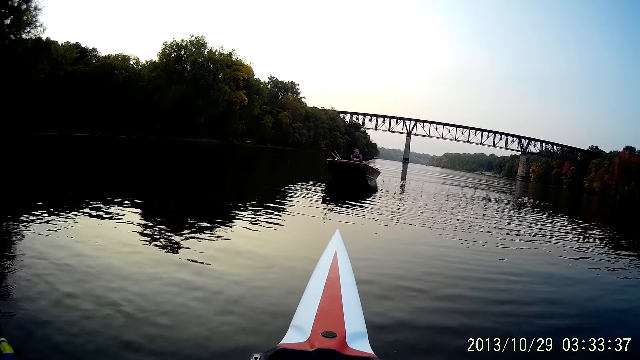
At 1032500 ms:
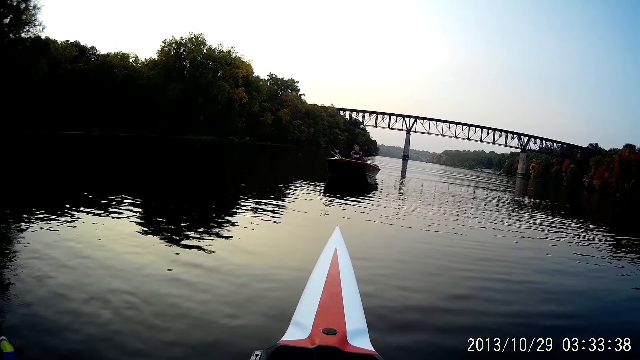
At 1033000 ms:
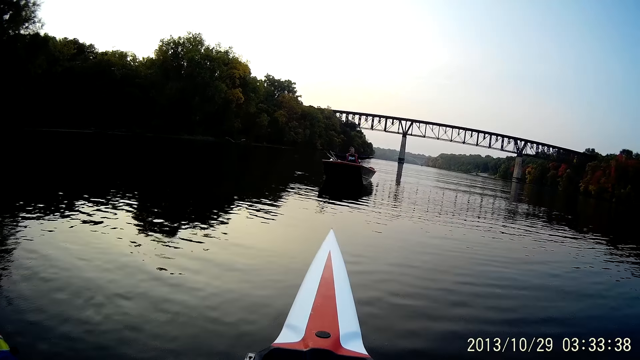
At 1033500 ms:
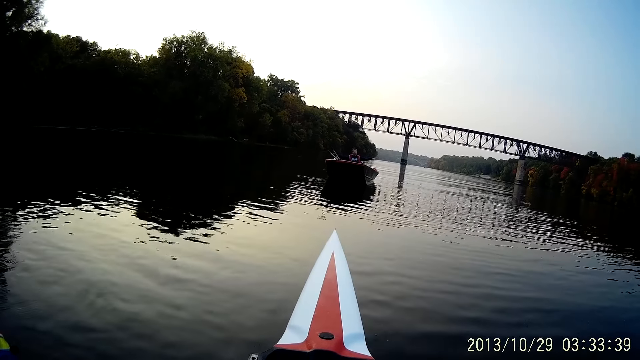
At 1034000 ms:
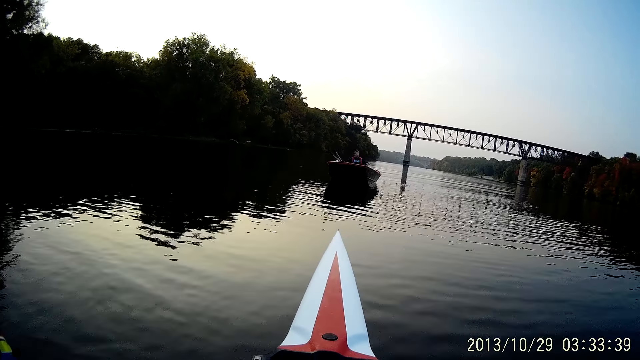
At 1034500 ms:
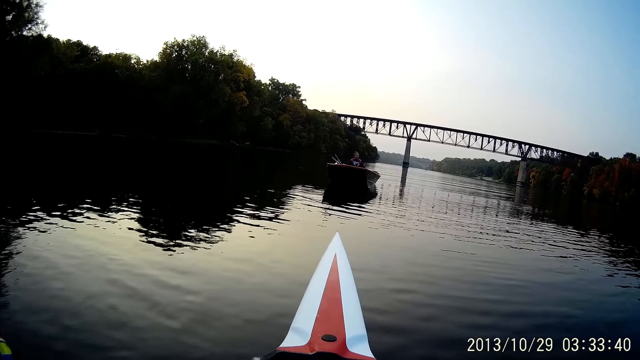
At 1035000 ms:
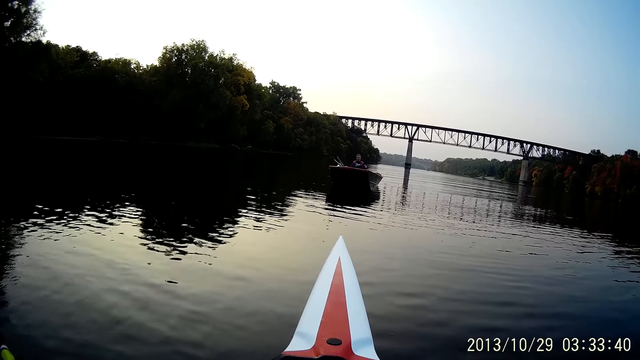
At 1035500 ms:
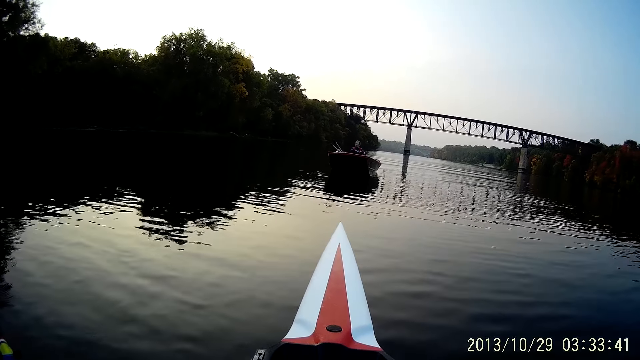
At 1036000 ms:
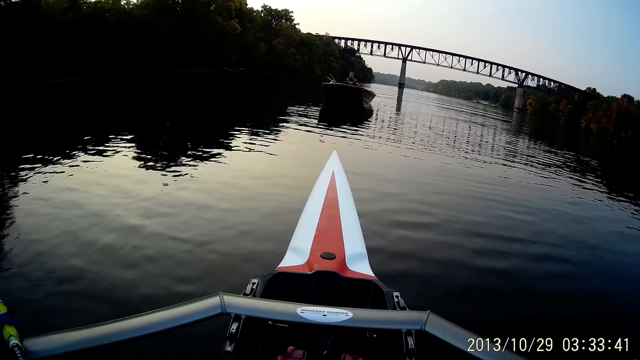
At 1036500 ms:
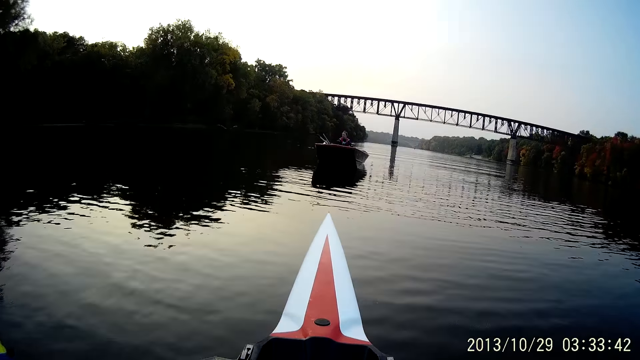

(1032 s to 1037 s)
The camera wearer looks at a woman.

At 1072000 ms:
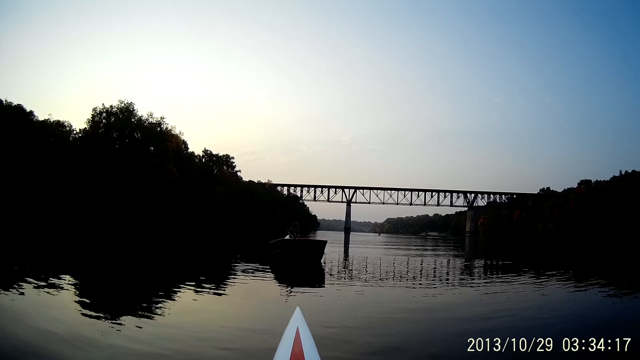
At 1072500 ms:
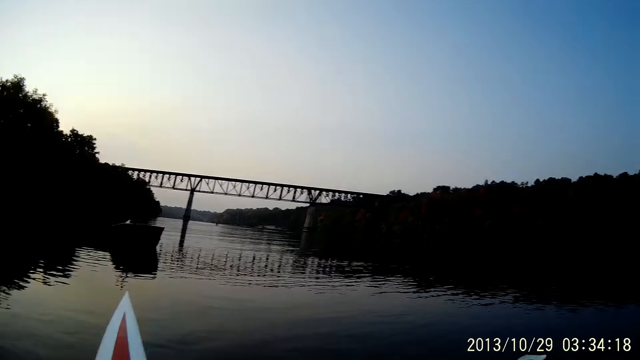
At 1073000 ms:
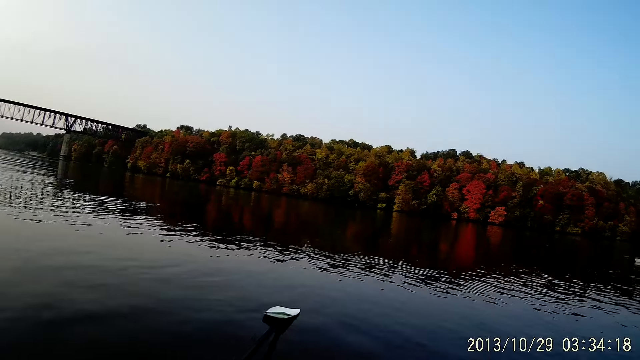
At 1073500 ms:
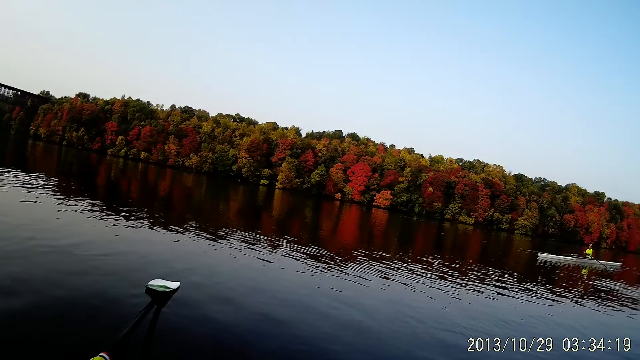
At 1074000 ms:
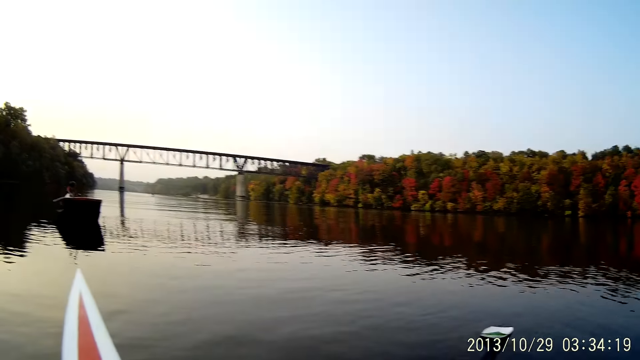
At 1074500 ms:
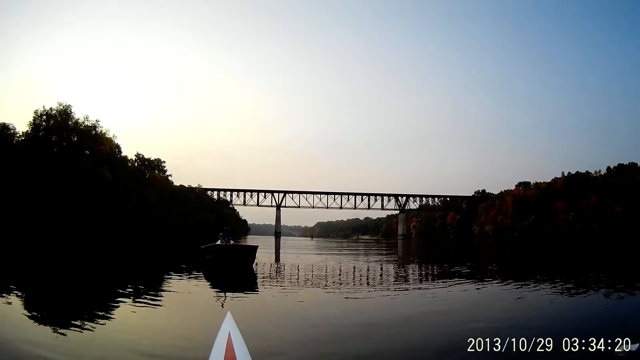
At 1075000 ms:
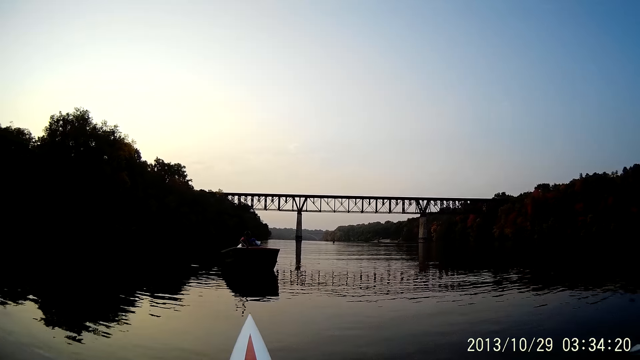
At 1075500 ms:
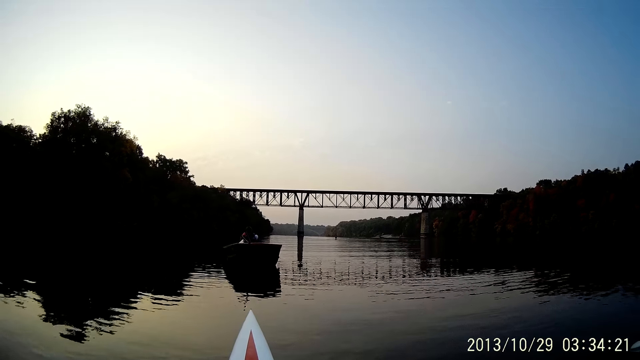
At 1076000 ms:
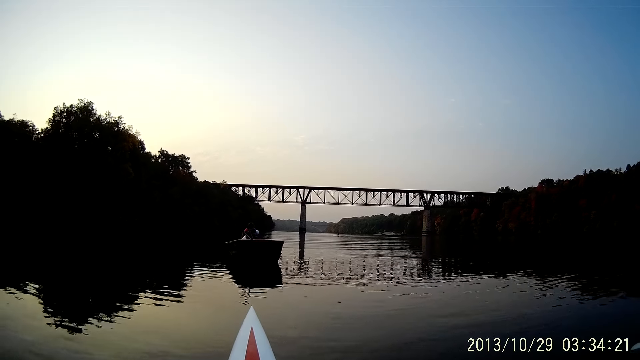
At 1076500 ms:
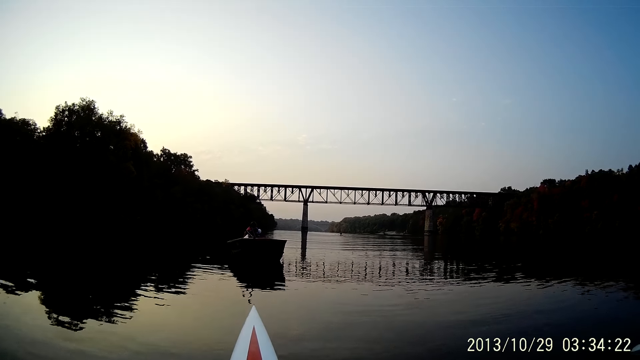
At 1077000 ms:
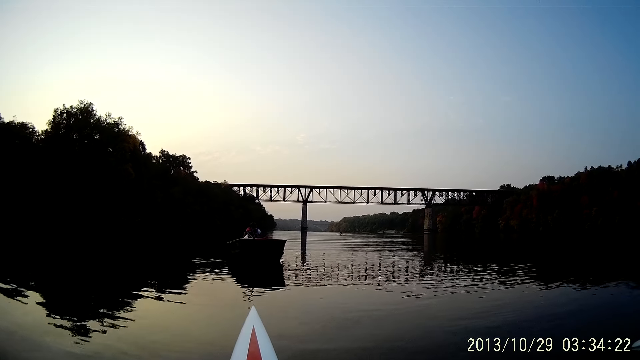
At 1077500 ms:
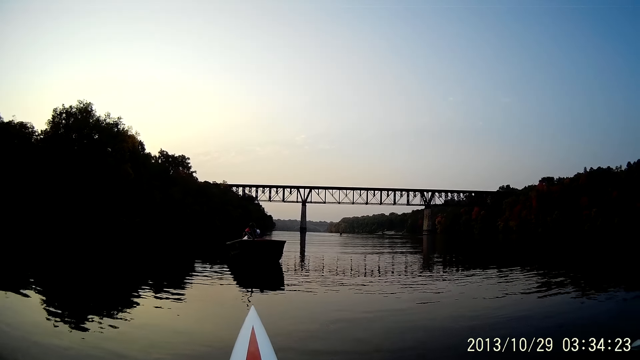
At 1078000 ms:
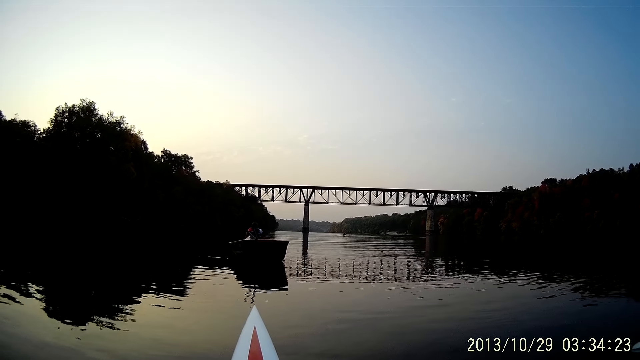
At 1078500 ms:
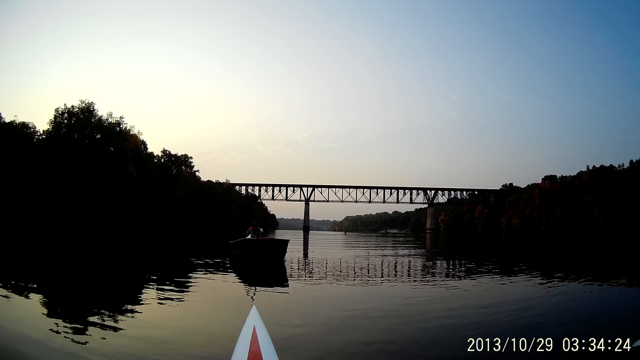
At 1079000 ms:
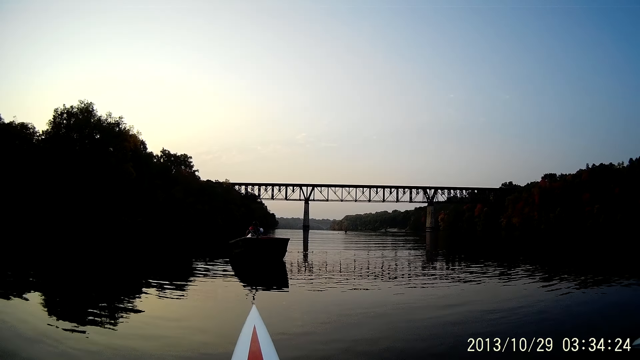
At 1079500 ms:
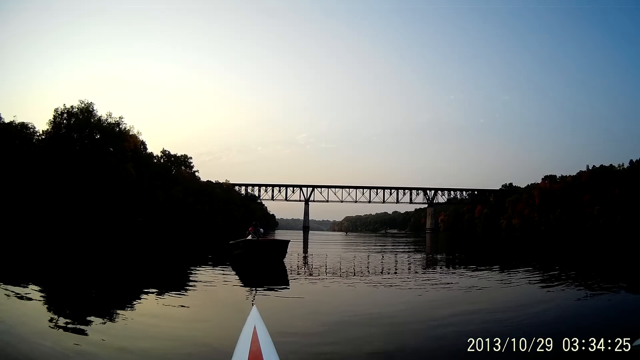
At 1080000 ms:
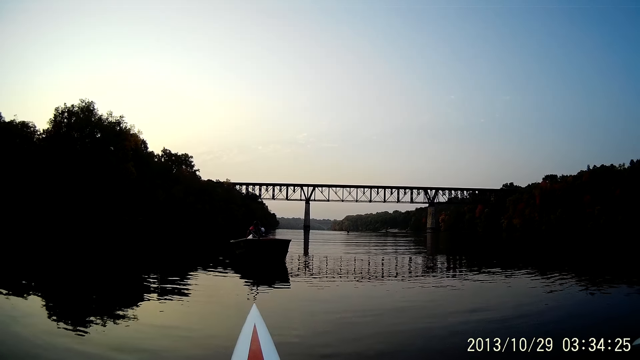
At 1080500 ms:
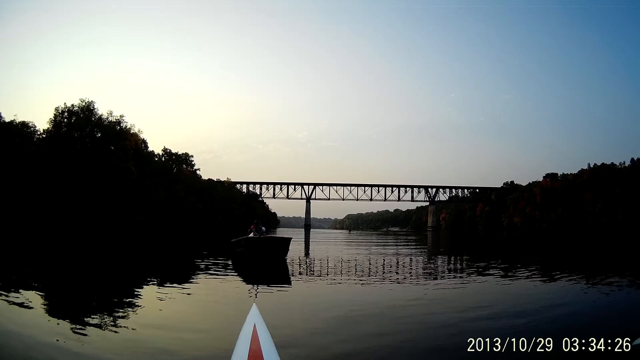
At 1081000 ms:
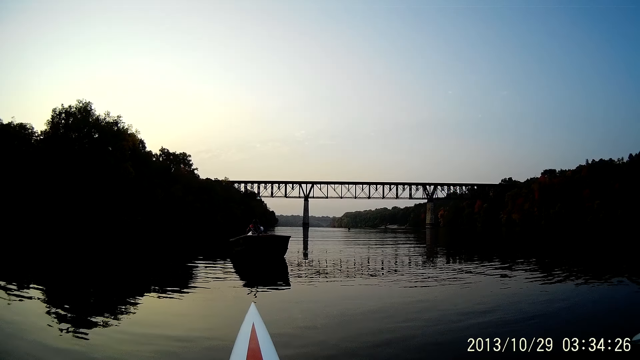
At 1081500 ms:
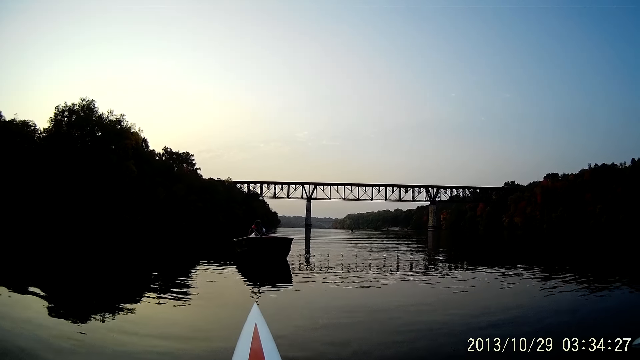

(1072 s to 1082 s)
The camera wearer moves the boat oars with his hands. He looks around the lake. He looks at a woman.

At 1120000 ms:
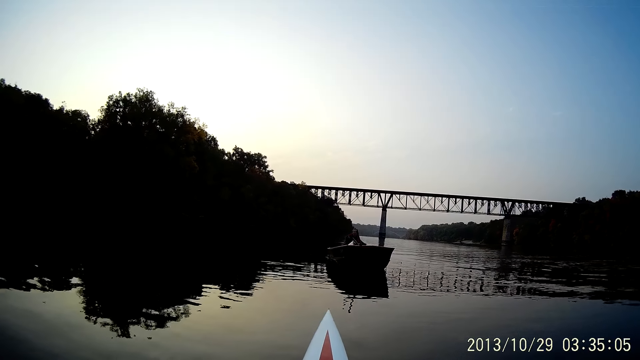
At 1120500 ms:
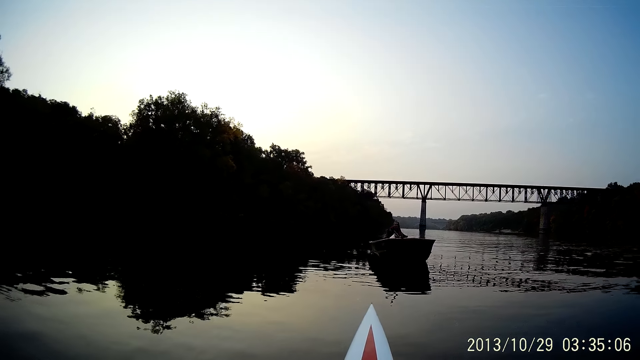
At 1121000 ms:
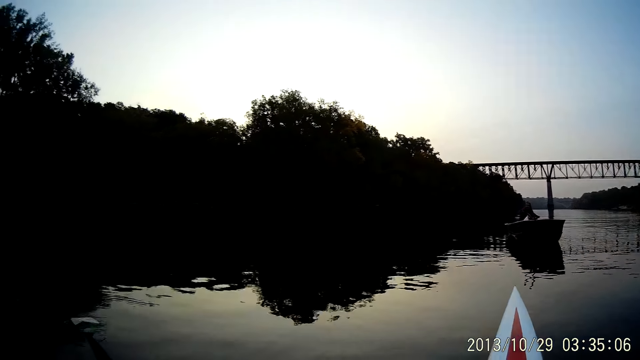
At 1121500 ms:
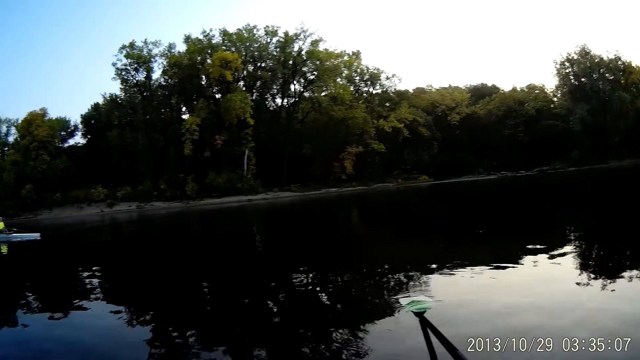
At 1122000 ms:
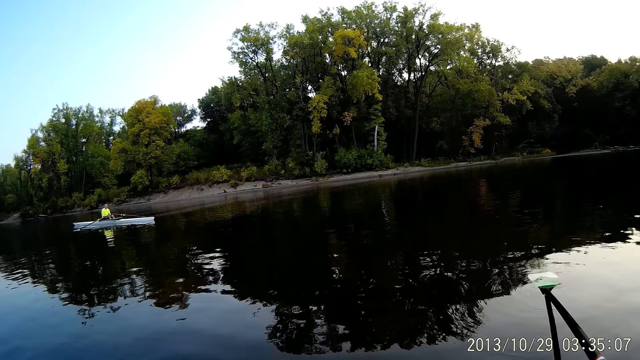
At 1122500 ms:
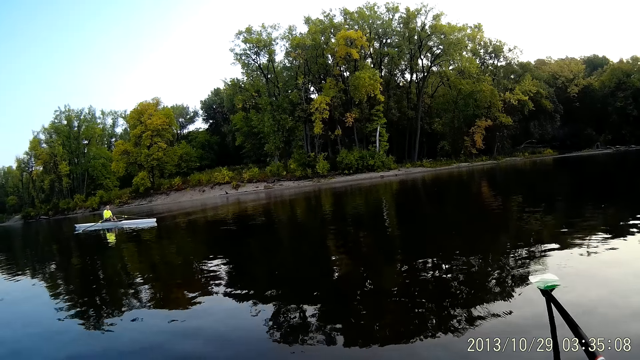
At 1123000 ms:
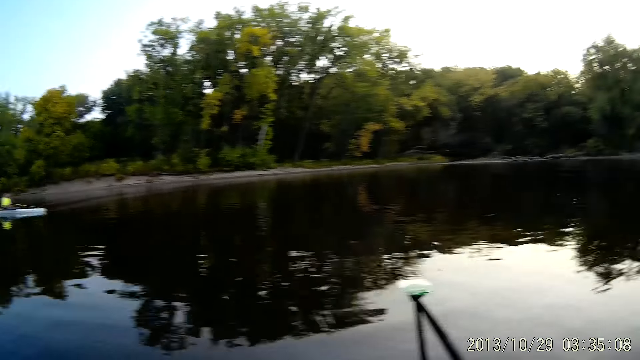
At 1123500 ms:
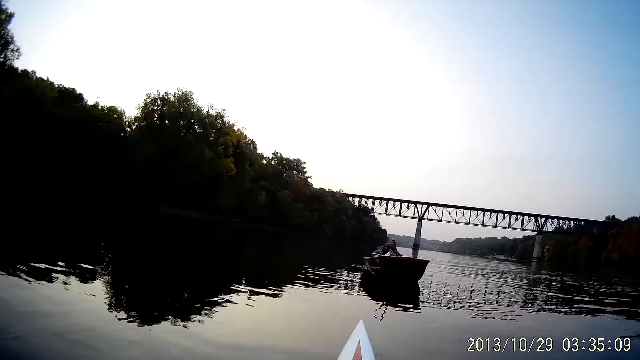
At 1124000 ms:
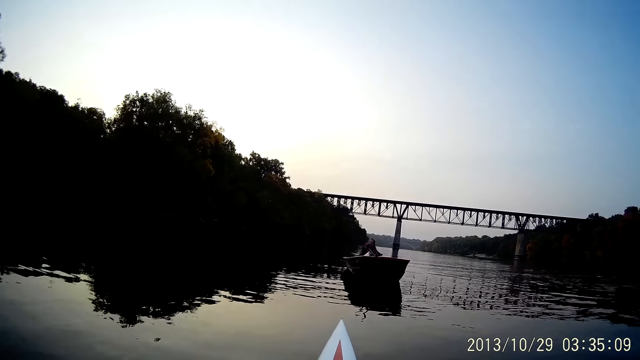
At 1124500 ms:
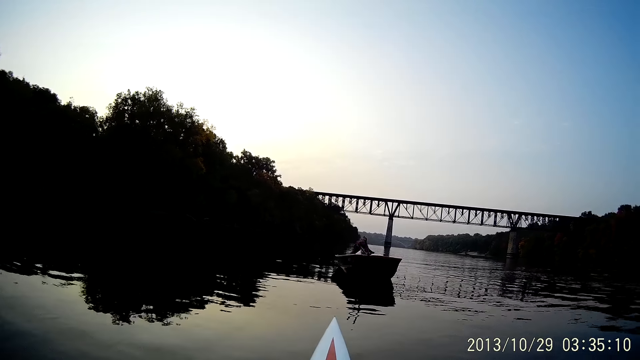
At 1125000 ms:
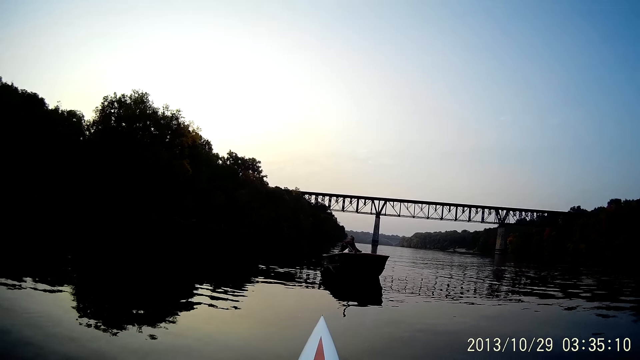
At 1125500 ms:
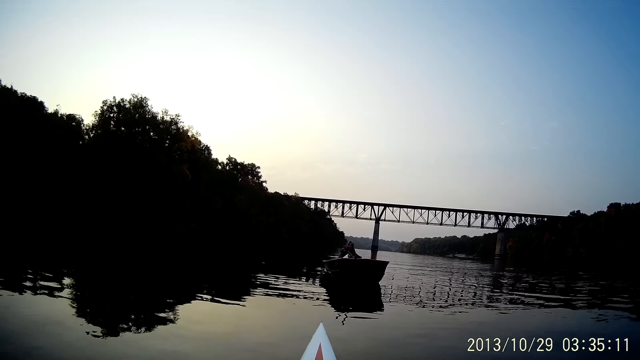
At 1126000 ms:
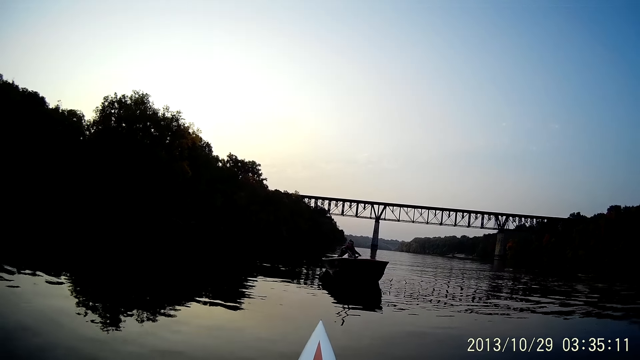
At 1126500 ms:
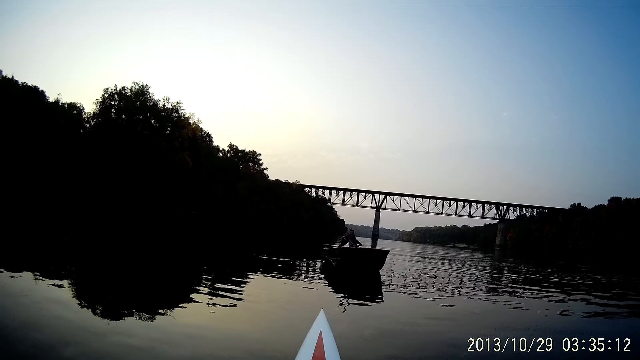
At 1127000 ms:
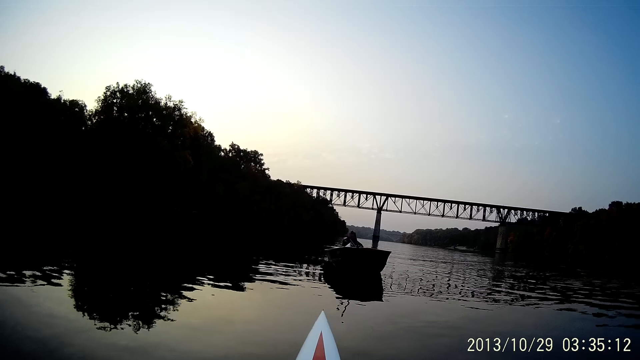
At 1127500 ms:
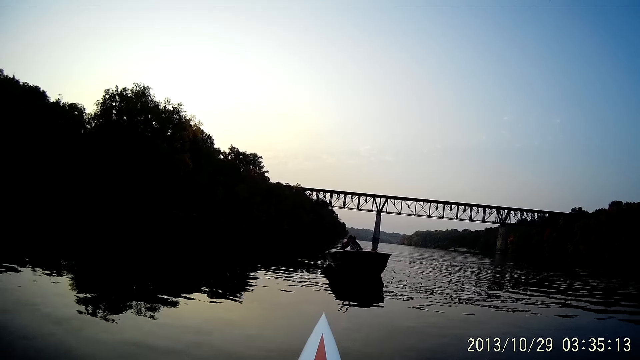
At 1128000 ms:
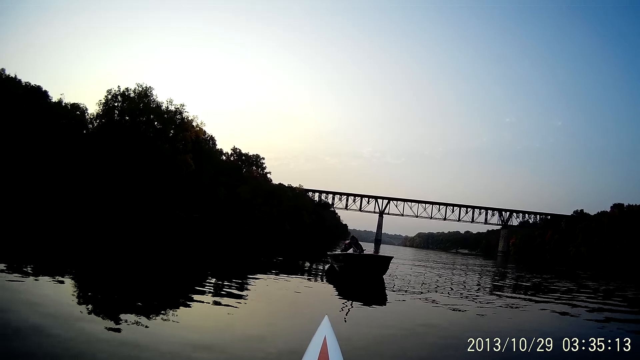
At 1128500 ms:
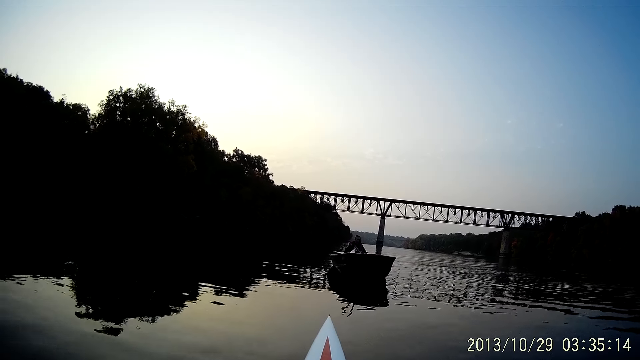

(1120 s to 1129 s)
A man rows his boat. The camera wearer rides a boat with the boat oars.
